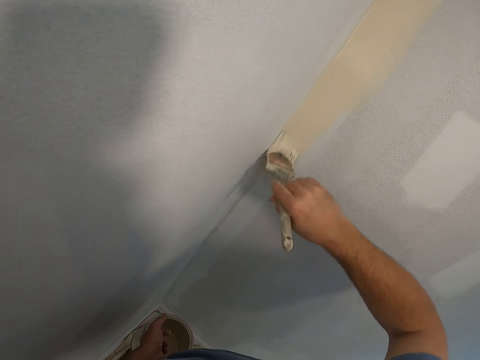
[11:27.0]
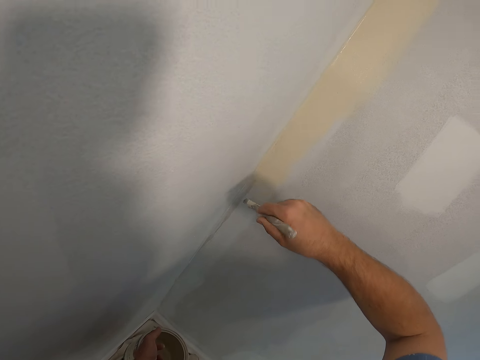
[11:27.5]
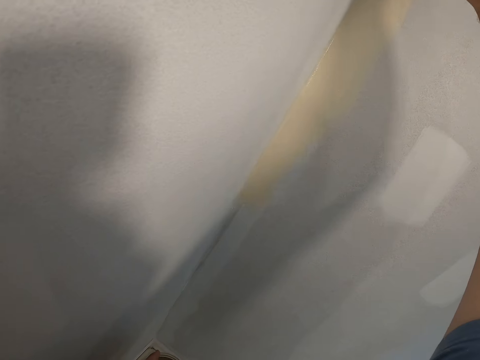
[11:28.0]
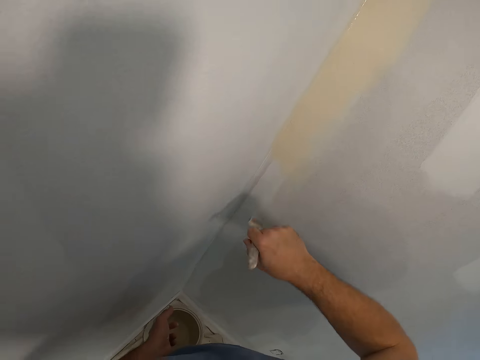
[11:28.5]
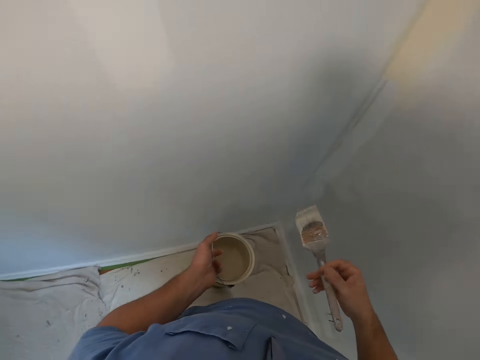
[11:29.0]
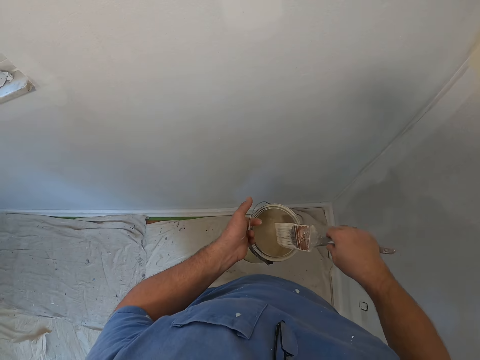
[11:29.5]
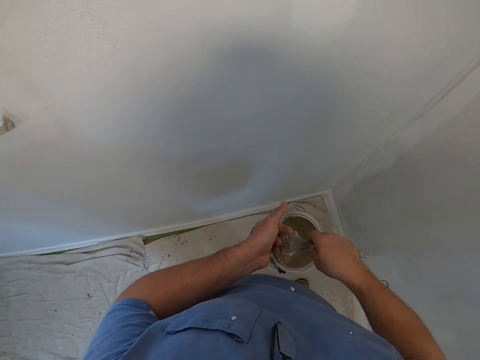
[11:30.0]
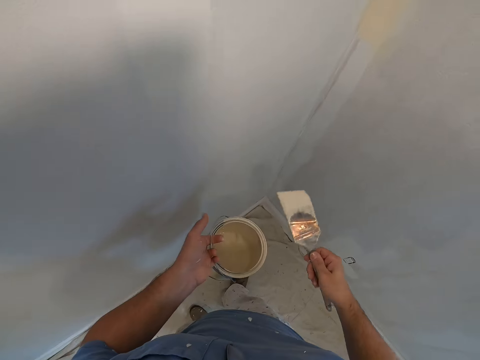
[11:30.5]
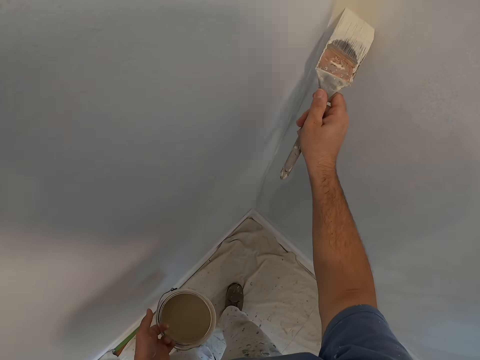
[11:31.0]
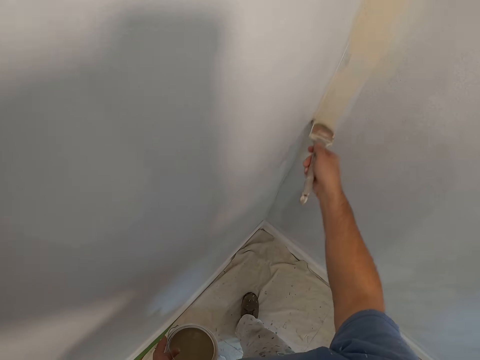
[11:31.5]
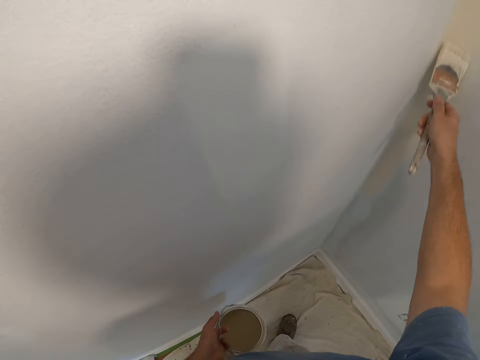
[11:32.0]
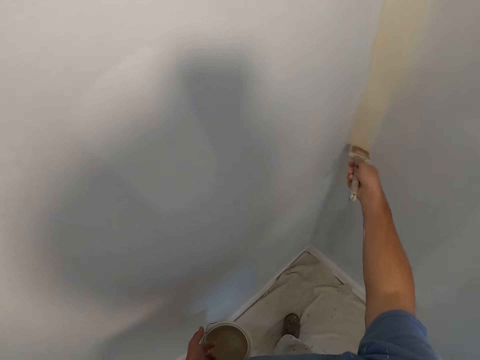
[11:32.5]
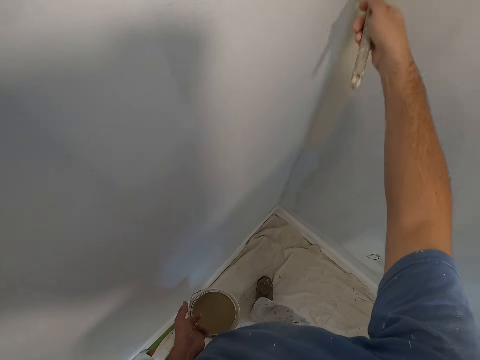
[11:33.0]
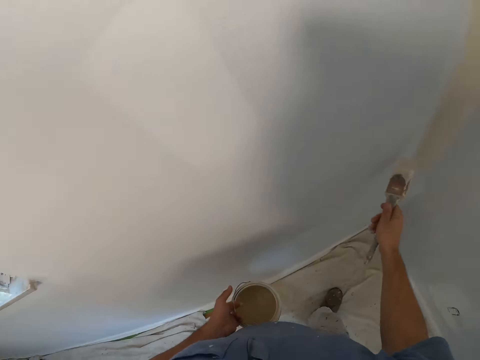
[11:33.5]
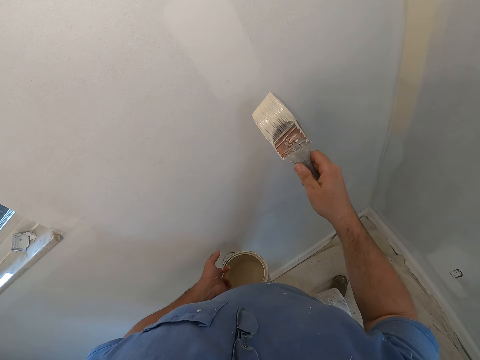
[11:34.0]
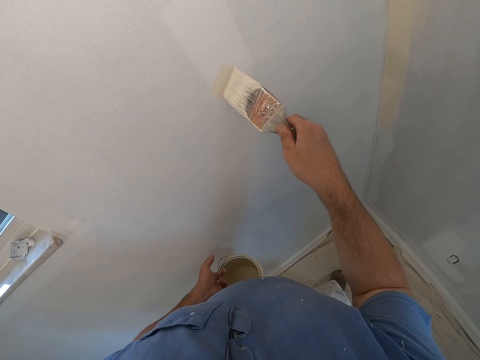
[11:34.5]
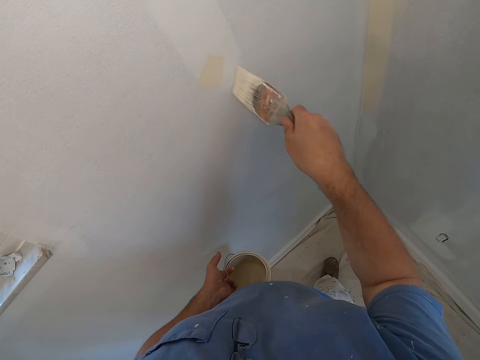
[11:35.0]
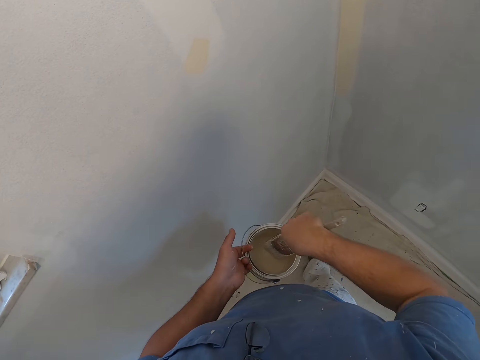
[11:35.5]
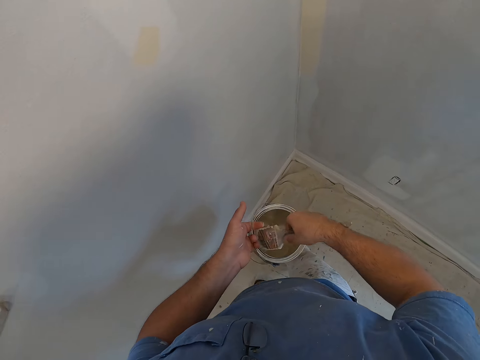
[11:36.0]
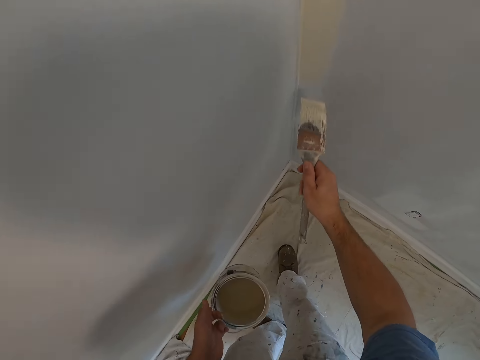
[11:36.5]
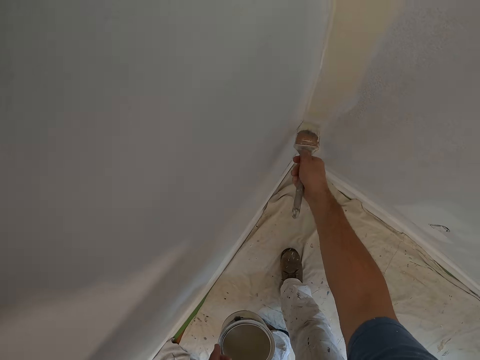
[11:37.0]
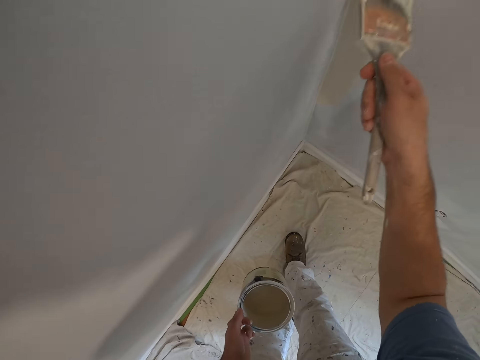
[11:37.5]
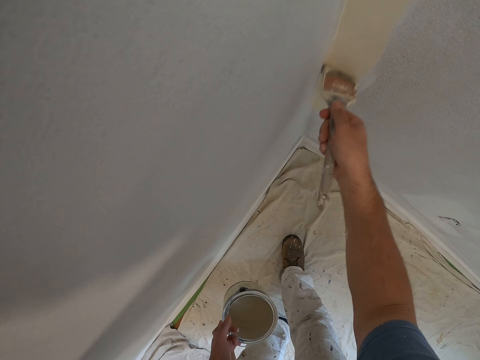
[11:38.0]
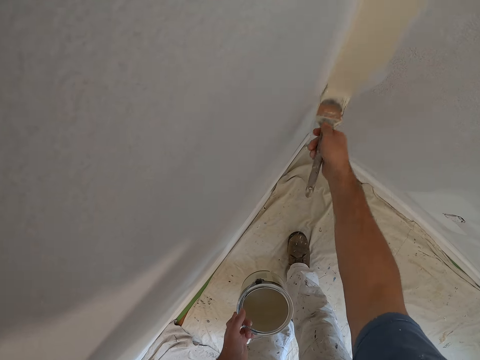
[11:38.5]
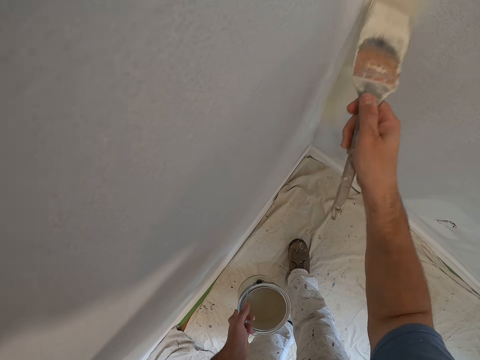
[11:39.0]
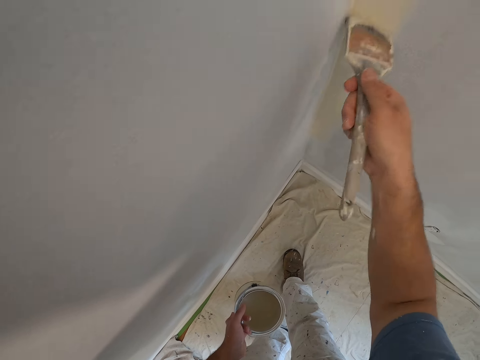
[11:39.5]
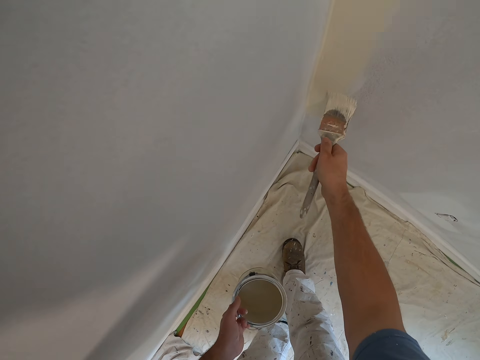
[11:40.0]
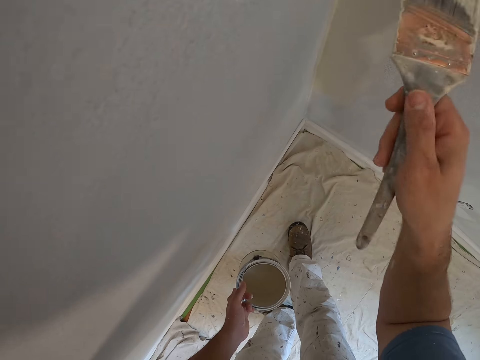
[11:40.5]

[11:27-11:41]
The camera wearer dips the painting brush into the paint container. They paint the edge of the wall with the painting brush. They stop painting the wall. They paint the wall with the painting brush. They dip the painting brush into the paint container. They paint the edge of the wall with the painting brush.

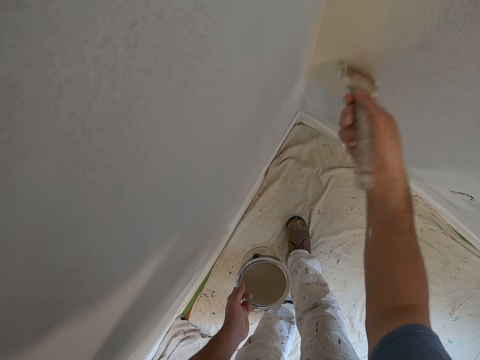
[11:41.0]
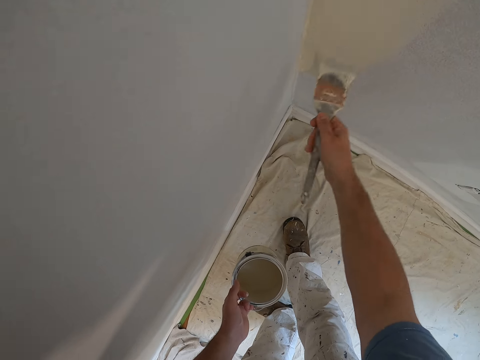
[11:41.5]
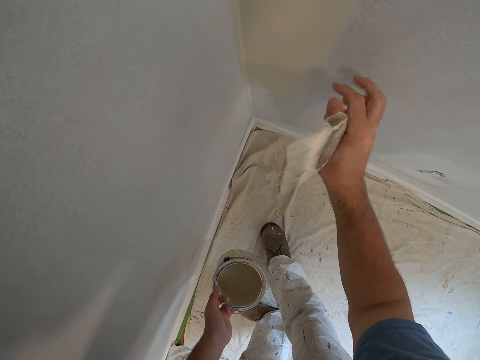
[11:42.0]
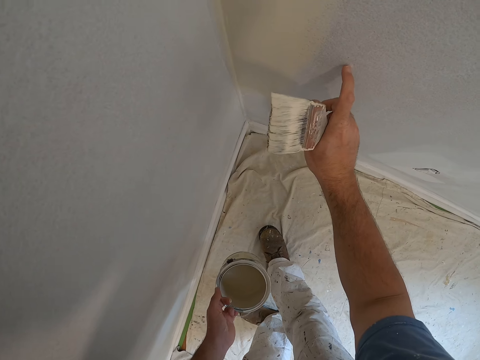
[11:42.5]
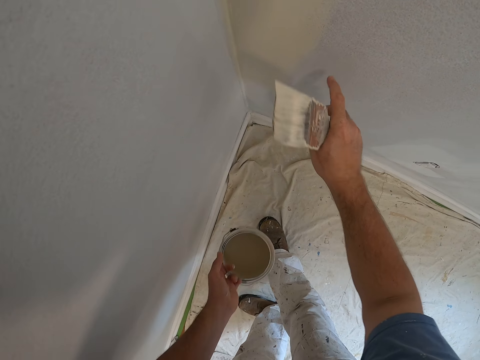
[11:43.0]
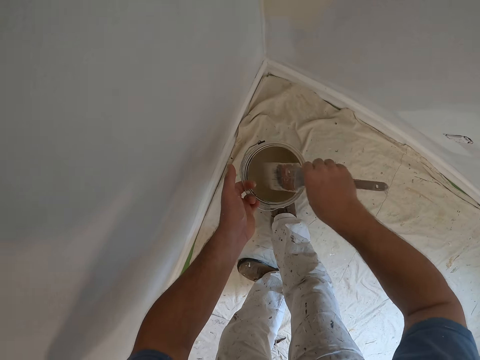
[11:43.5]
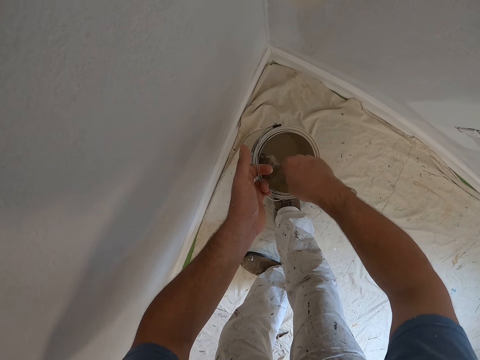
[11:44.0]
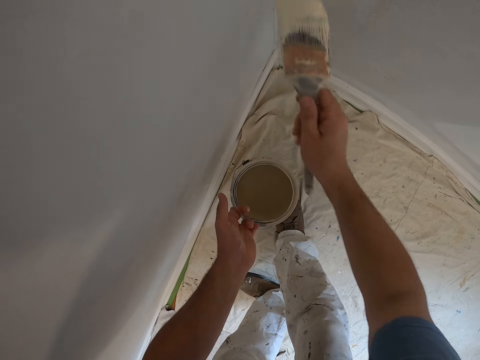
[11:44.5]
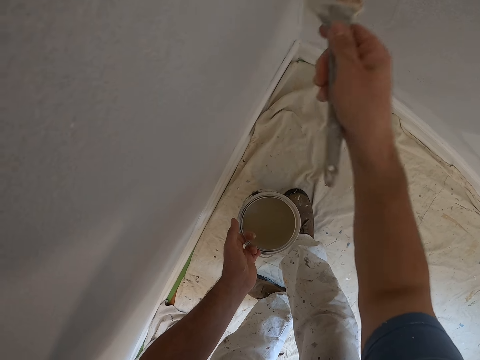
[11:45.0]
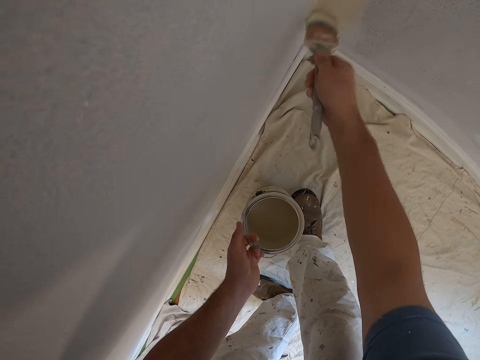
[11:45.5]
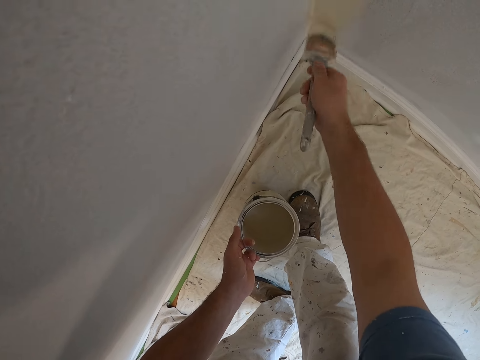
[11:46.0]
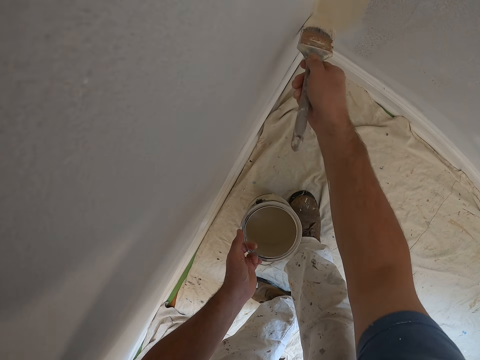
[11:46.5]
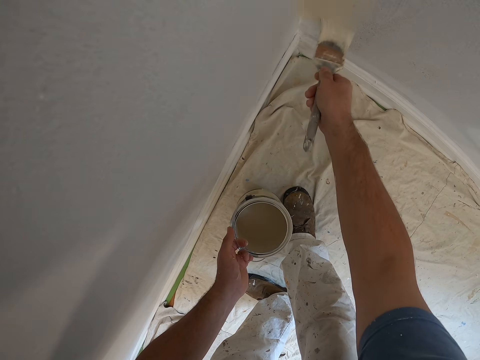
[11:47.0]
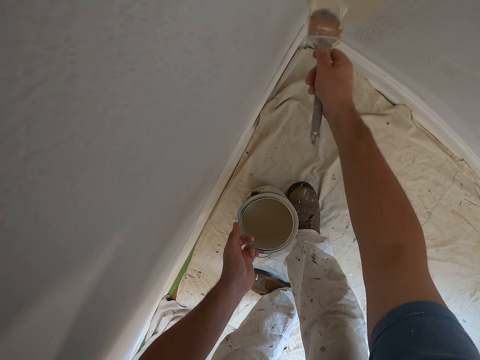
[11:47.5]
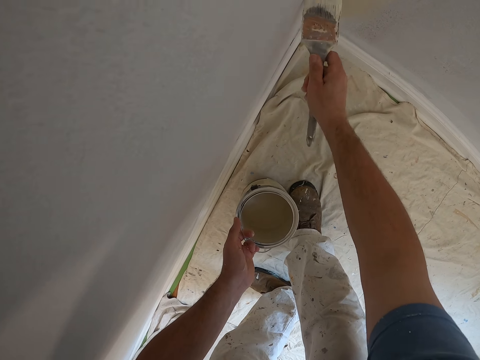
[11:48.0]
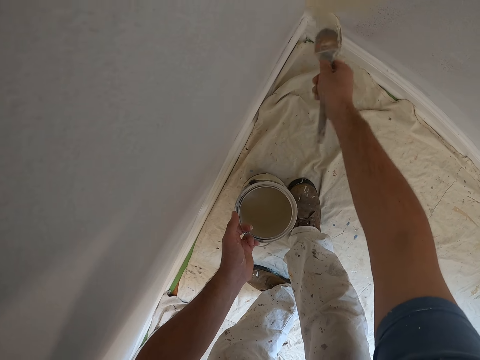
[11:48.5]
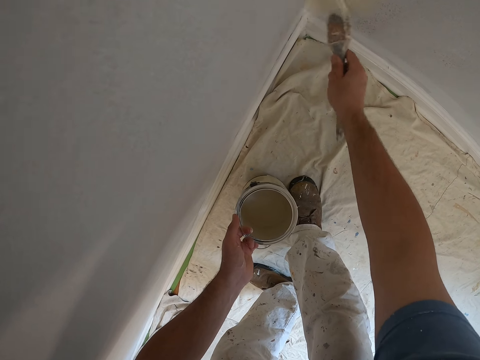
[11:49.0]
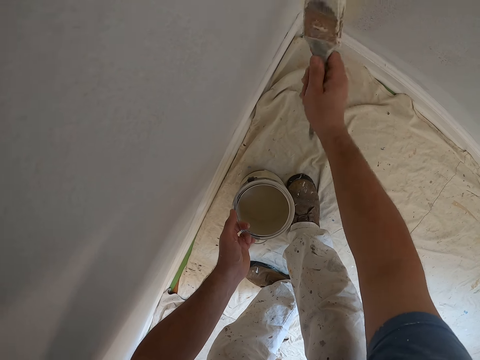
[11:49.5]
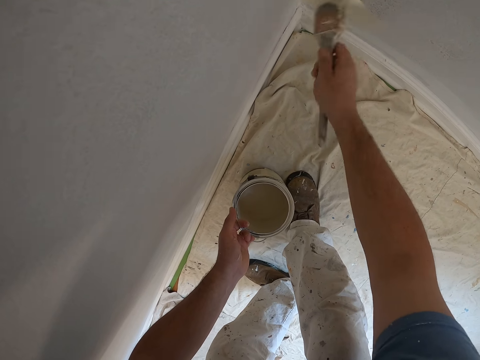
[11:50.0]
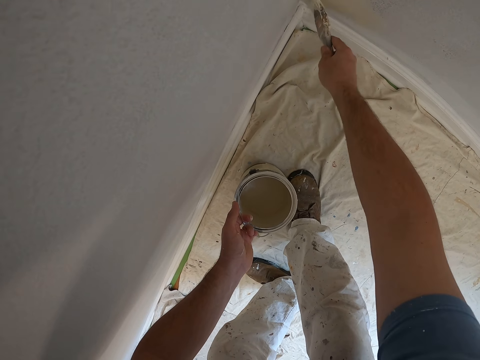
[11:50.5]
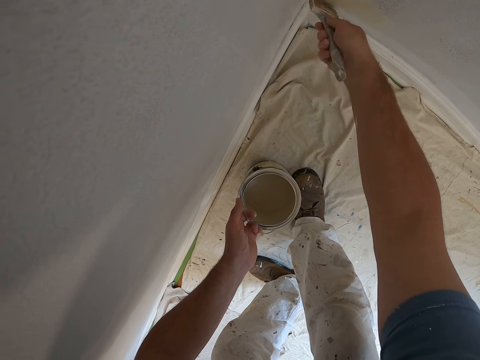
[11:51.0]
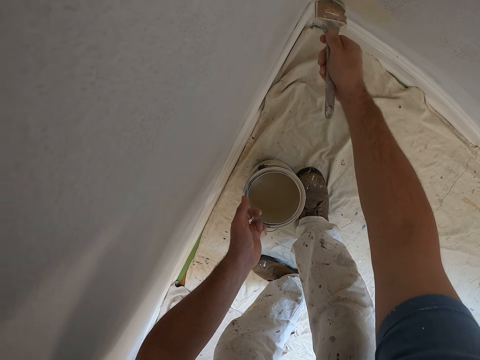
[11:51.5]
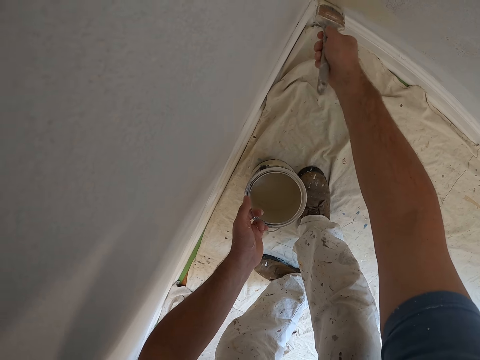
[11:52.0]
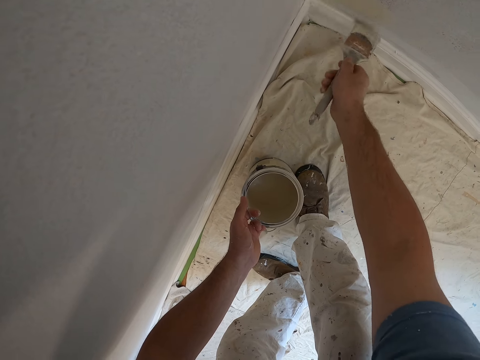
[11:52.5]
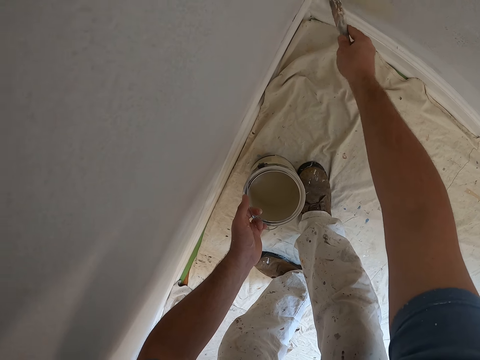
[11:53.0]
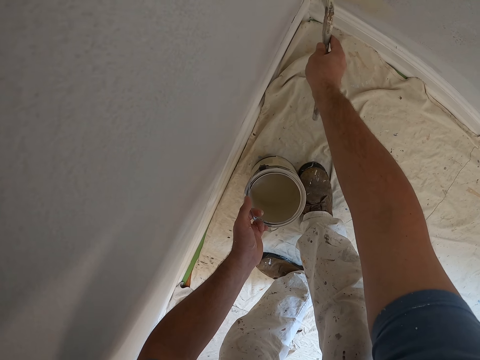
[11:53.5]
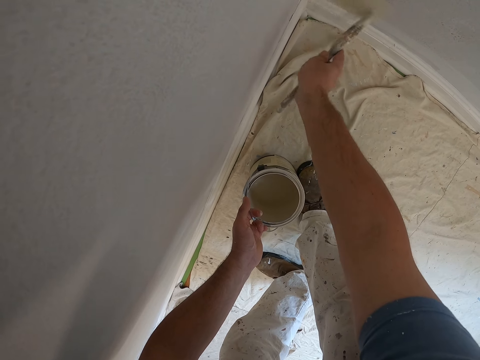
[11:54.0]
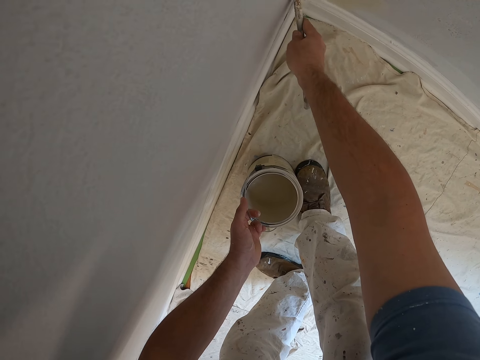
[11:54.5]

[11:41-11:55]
The camera wearer scratches on the wall with his index finger. He dips the painting brush into the paint container. He paints the edge of the wall with the painting brush.
